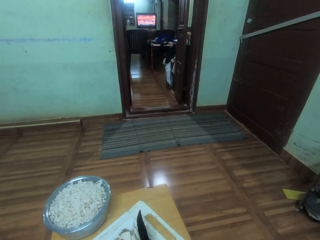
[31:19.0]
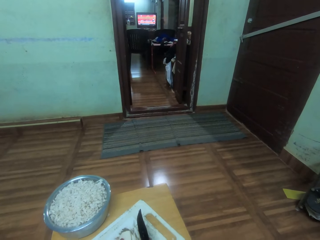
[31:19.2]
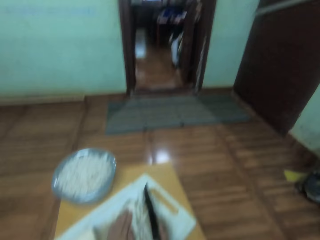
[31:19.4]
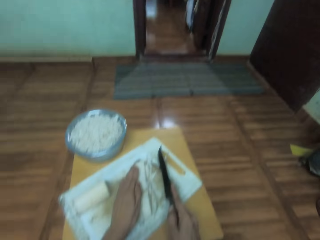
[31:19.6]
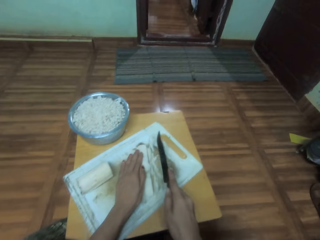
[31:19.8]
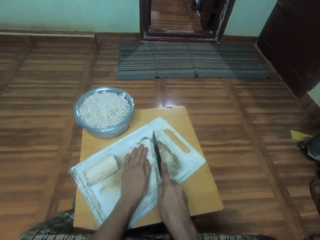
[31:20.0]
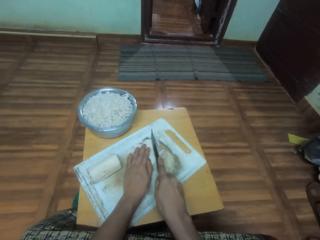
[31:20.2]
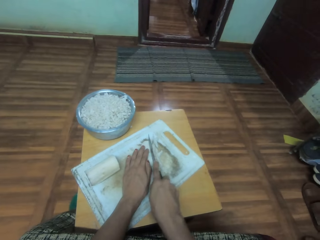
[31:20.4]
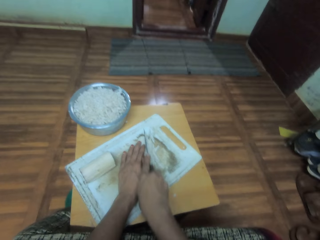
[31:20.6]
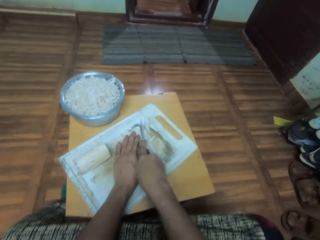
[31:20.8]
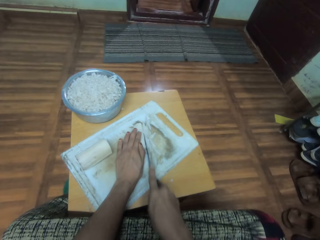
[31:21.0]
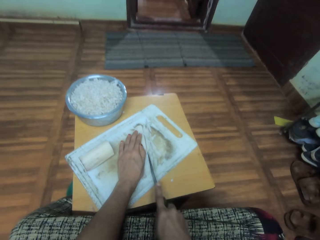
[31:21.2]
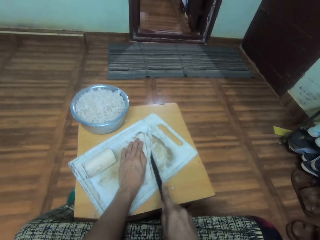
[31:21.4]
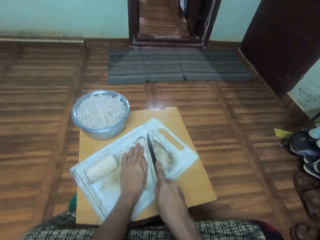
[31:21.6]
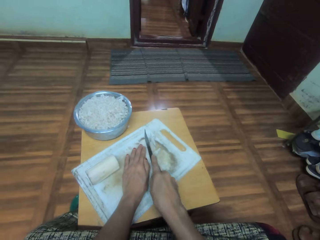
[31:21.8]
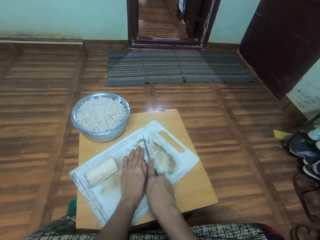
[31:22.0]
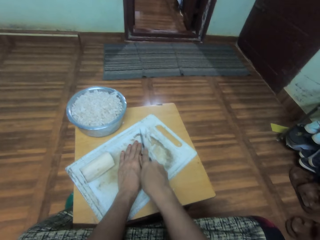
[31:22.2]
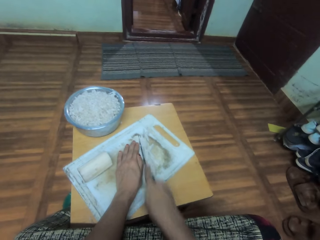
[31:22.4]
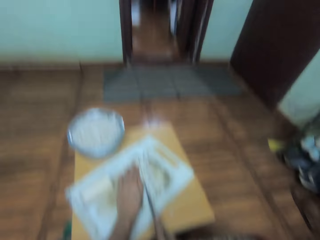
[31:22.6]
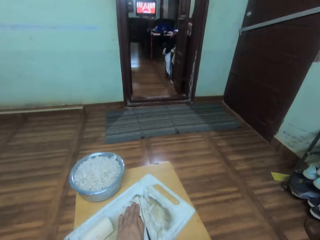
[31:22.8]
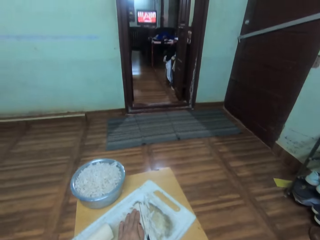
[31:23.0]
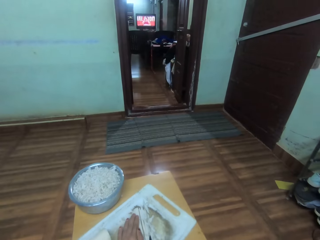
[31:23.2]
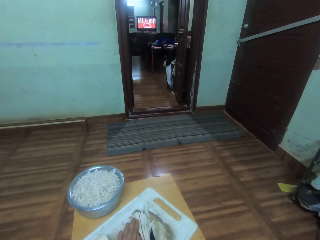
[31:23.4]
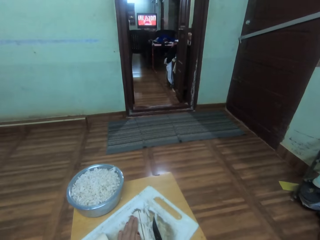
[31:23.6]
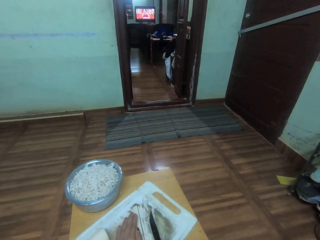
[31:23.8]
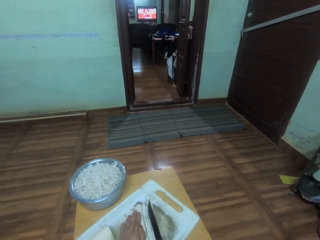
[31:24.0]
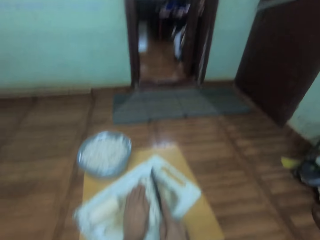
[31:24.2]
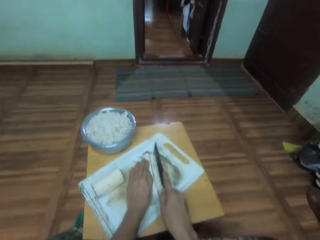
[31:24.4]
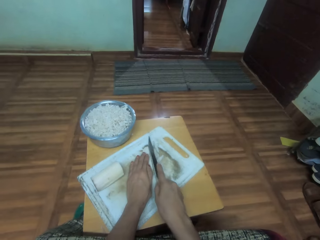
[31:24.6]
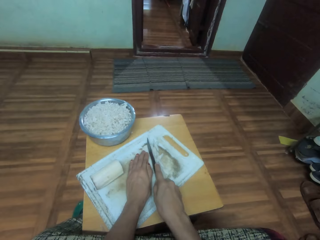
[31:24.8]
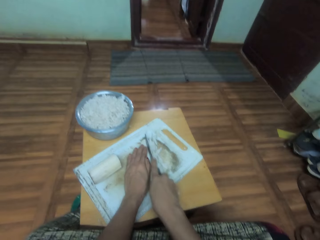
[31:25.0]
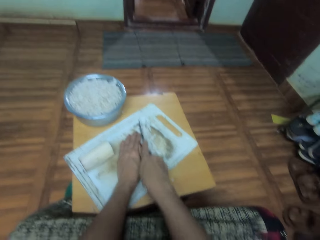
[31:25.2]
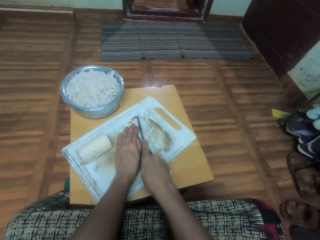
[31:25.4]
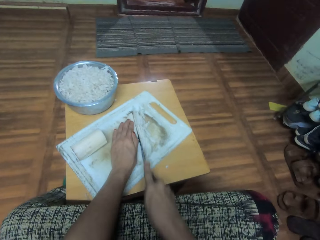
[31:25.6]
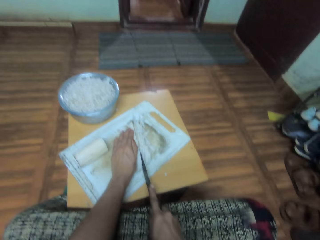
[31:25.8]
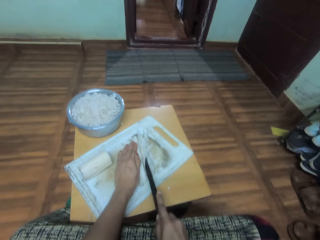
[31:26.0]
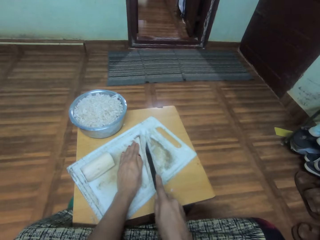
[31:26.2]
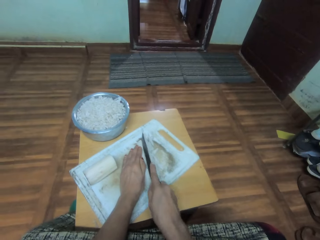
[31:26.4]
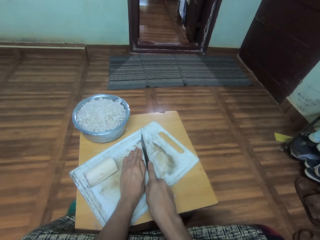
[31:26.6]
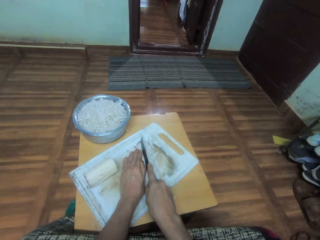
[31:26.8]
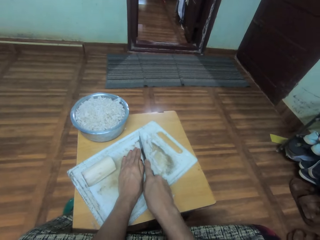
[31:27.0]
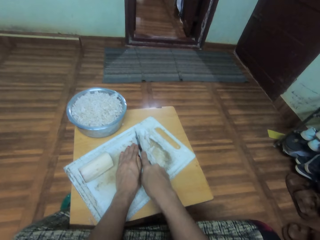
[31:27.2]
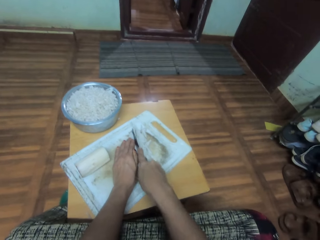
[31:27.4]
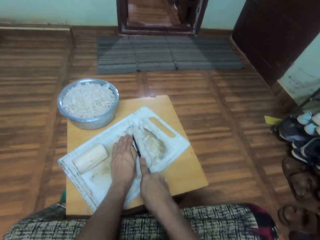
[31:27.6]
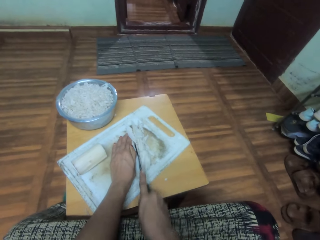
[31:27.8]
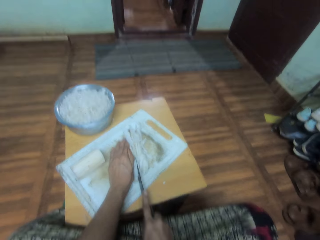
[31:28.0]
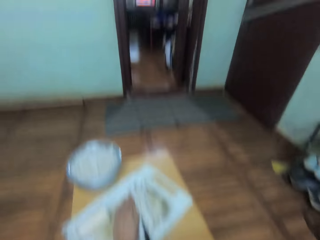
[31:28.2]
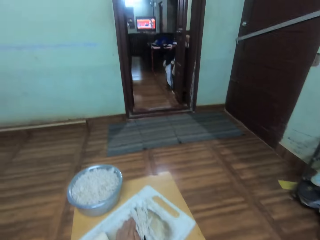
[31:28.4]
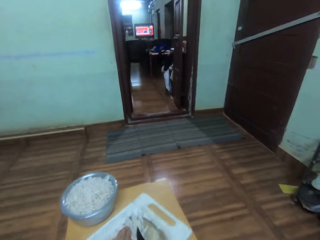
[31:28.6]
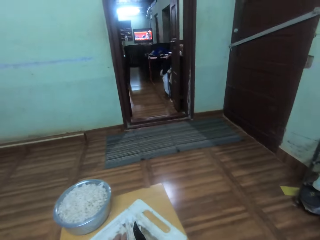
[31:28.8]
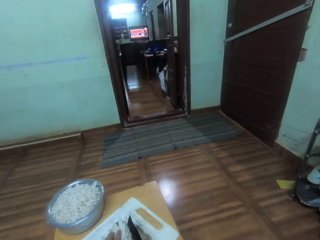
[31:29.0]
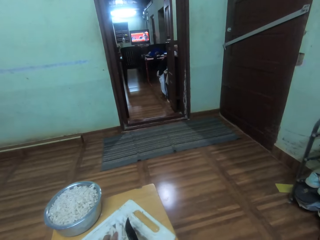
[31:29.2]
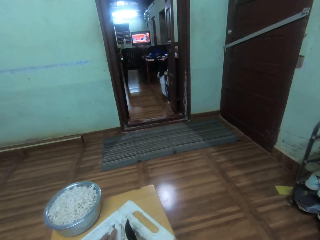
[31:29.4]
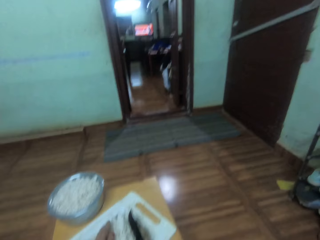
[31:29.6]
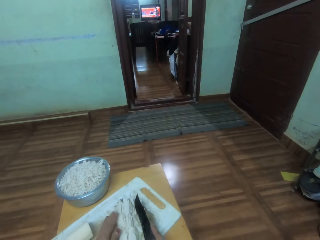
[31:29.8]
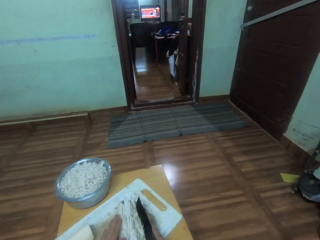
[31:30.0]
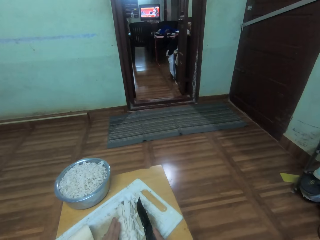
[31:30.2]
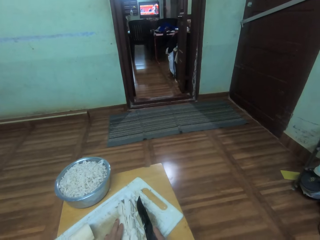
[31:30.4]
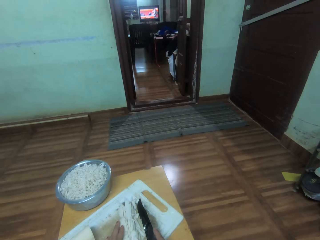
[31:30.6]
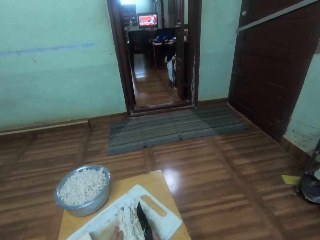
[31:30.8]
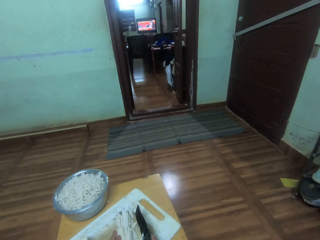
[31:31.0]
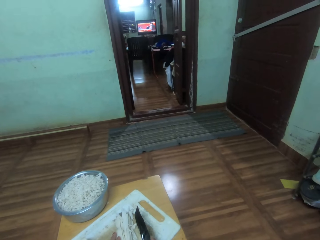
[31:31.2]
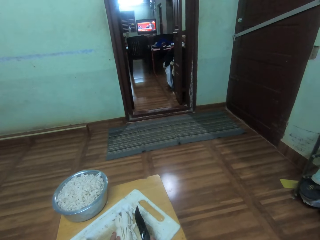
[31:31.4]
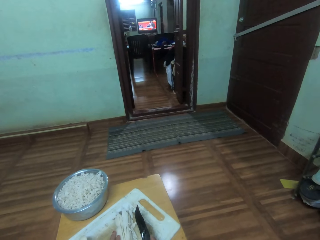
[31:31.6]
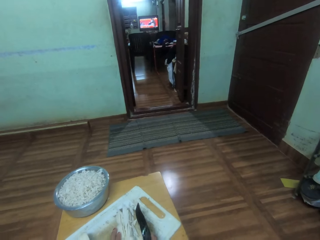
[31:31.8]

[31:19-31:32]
The camera wearer looks down. They cut the vegetable. They look up. They watch the television. They look down. They cut the vegetable. They look up. They watch the television.

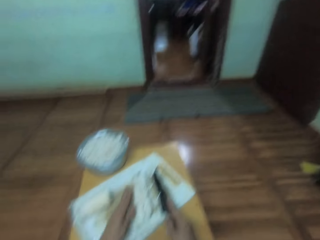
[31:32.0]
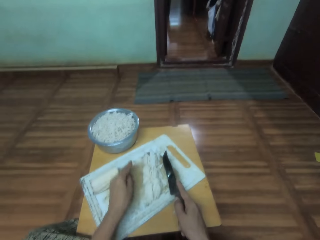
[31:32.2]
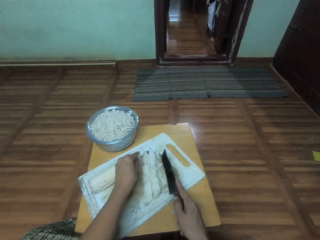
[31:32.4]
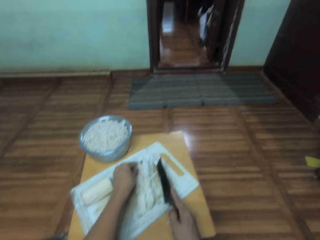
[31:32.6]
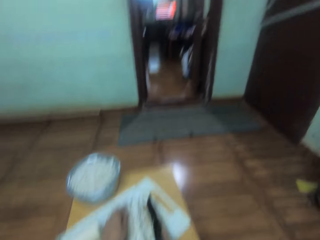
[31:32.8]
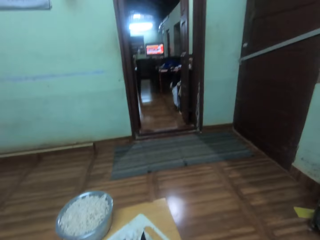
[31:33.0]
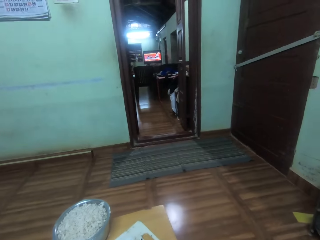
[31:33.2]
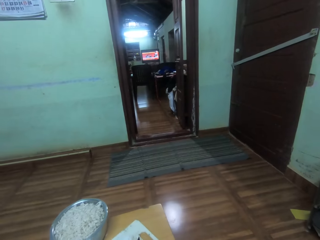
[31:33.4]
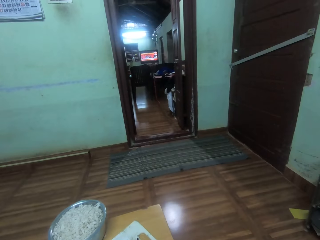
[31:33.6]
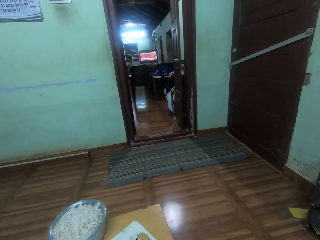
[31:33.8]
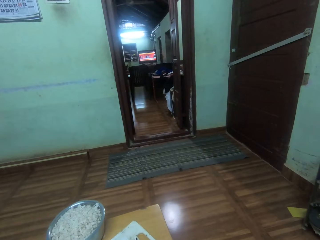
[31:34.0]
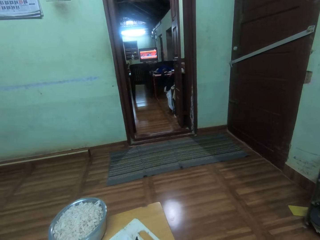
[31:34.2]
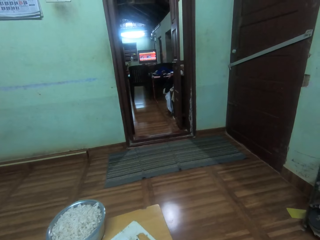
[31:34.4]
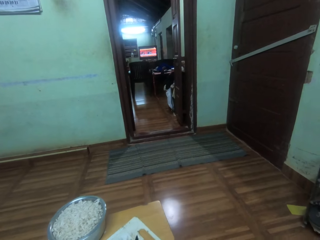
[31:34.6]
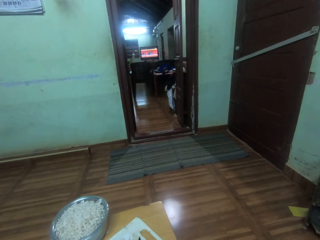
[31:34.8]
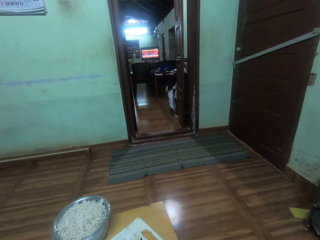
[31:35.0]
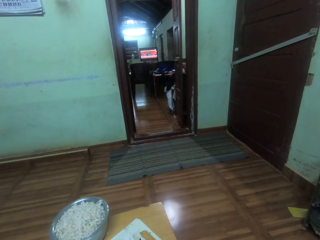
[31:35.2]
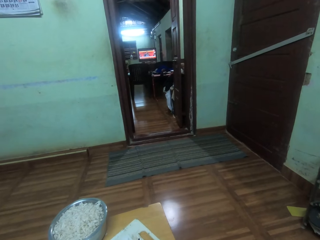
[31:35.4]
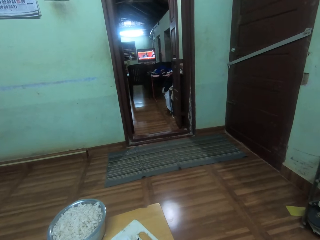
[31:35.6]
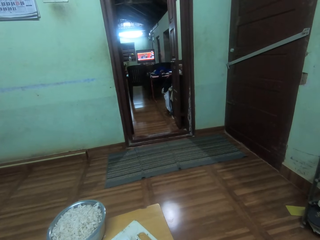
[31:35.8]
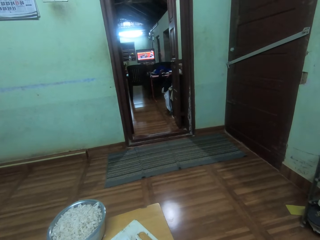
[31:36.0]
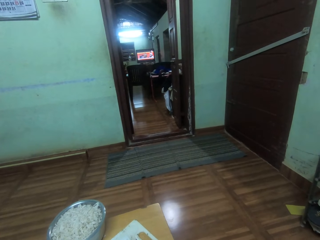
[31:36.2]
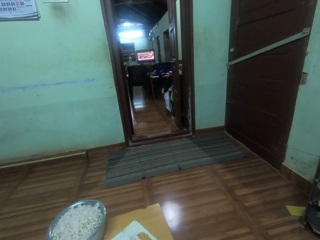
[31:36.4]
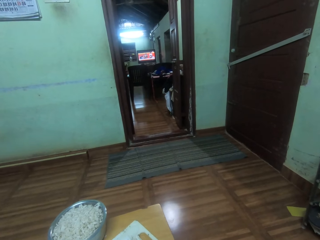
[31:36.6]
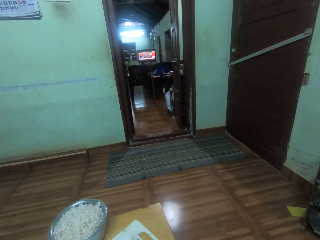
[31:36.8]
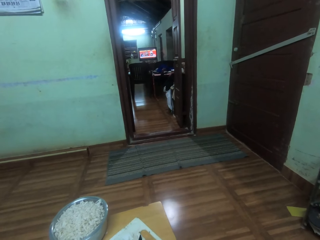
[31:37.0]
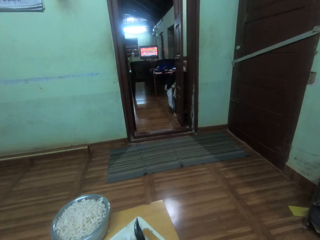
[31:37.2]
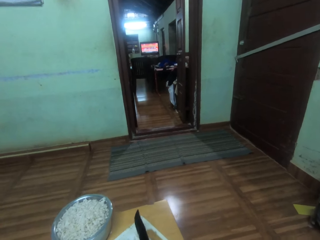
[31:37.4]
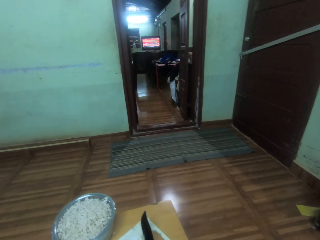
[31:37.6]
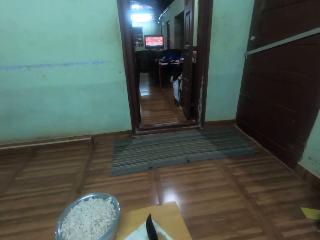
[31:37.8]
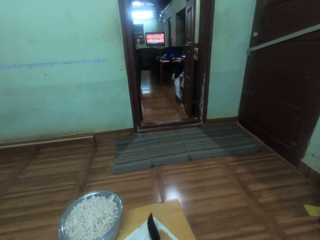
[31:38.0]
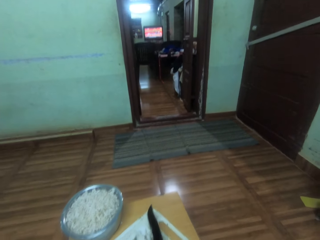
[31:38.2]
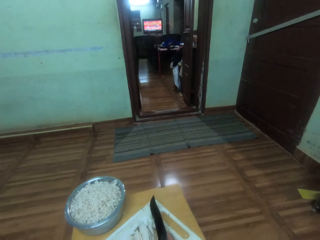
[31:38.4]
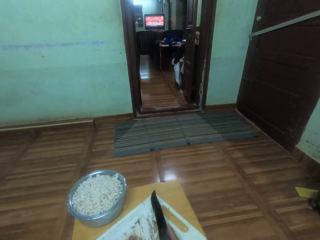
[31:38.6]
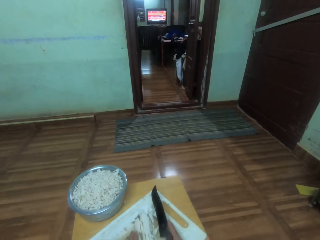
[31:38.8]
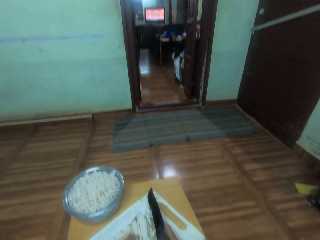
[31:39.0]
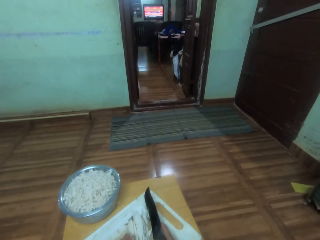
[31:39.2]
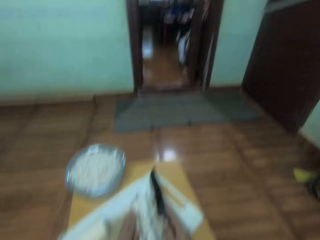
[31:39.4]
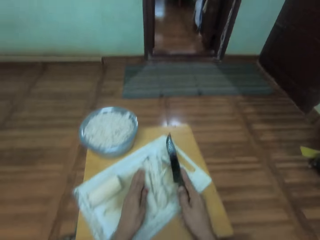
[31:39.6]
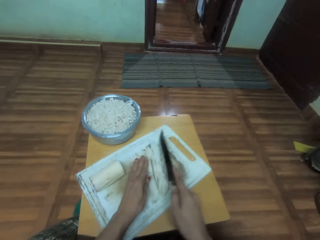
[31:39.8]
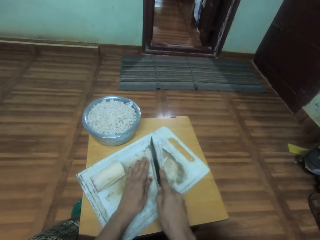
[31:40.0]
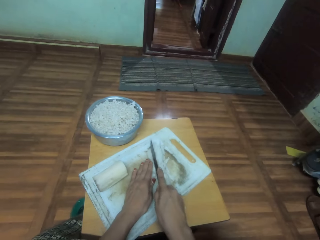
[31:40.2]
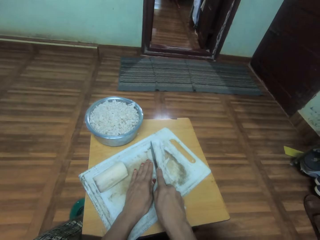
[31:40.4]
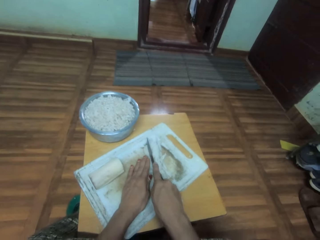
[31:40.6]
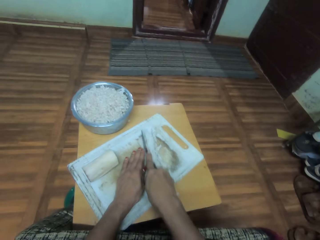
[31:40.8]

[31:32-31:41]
The camera wearer looks down. They arrange something on the chopping board and move a knife up. They look up. They move the knife down. They look down. They cut the vegetables.
